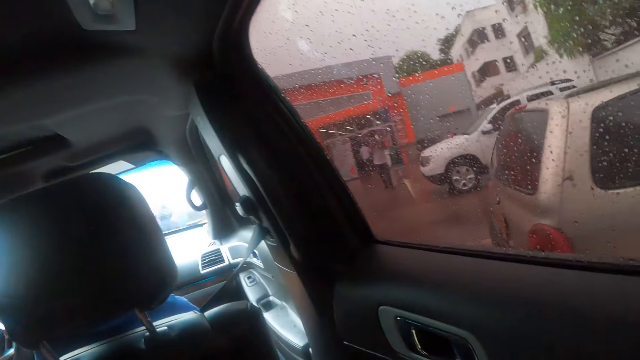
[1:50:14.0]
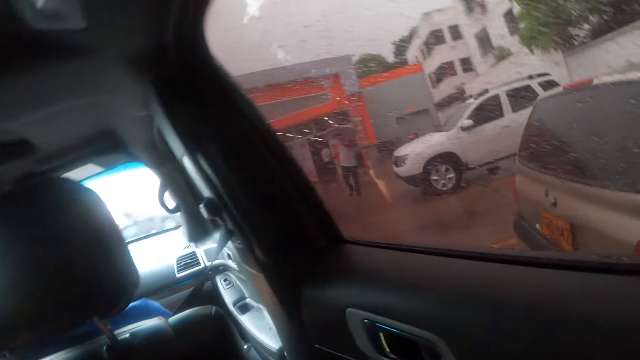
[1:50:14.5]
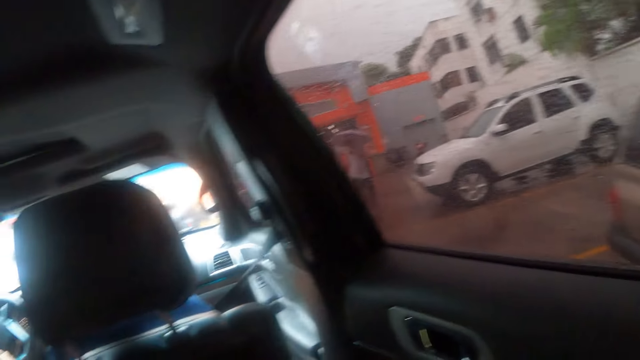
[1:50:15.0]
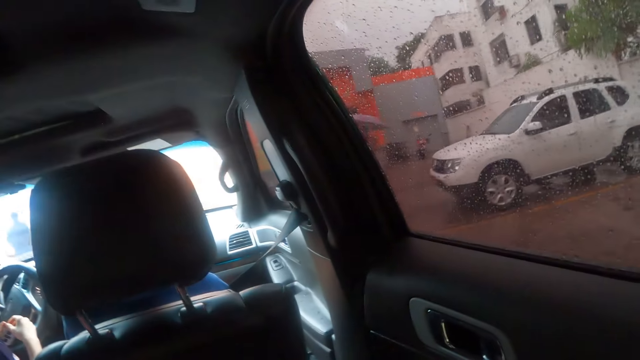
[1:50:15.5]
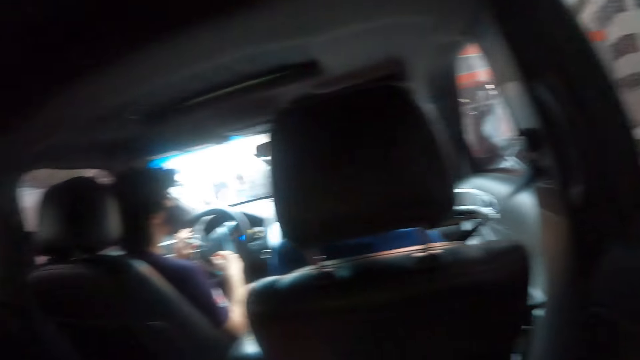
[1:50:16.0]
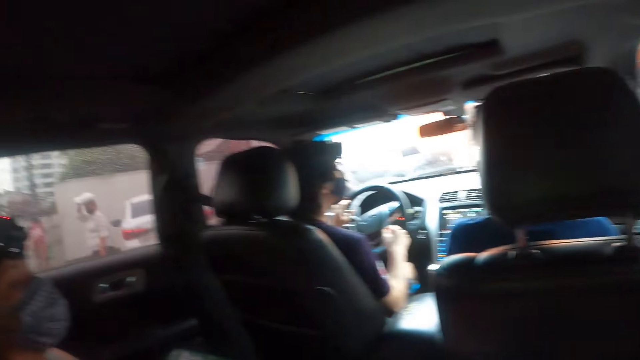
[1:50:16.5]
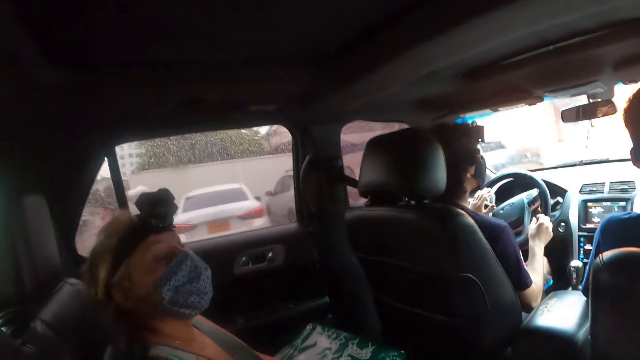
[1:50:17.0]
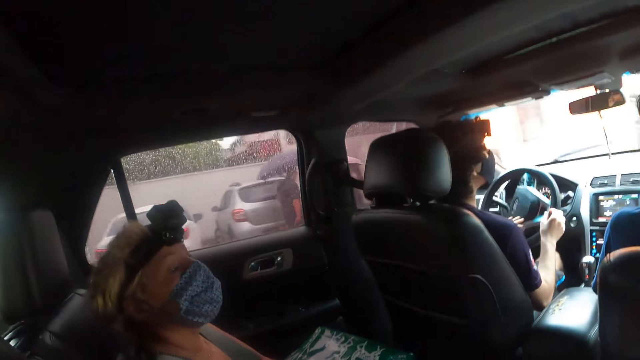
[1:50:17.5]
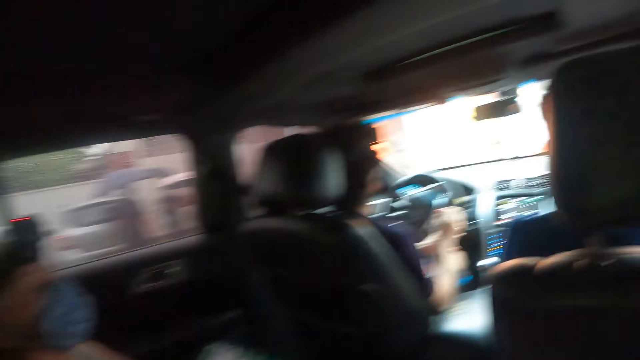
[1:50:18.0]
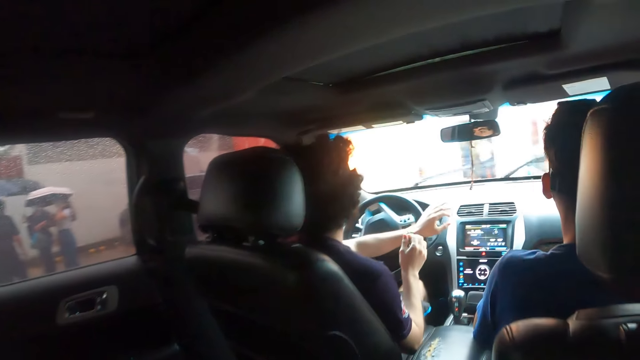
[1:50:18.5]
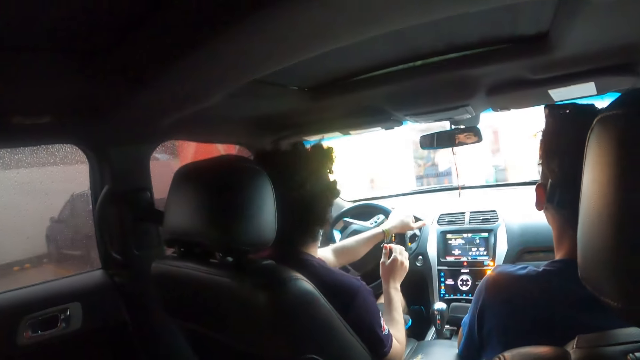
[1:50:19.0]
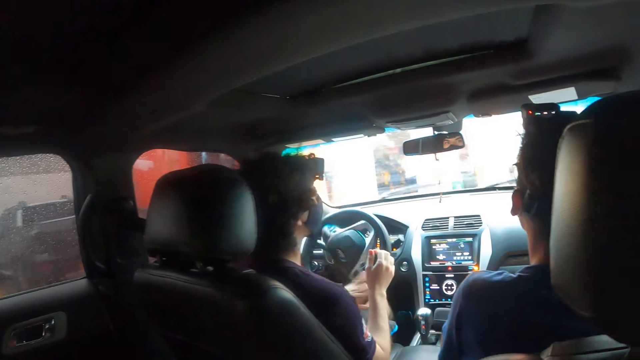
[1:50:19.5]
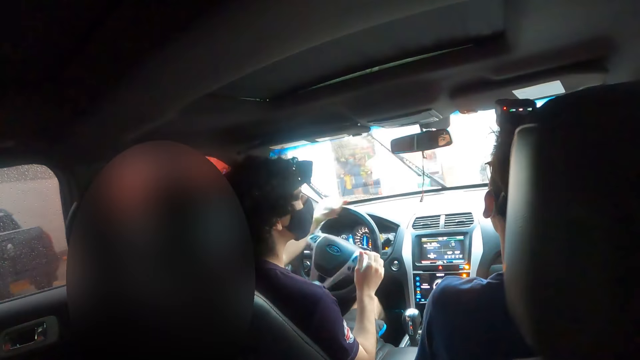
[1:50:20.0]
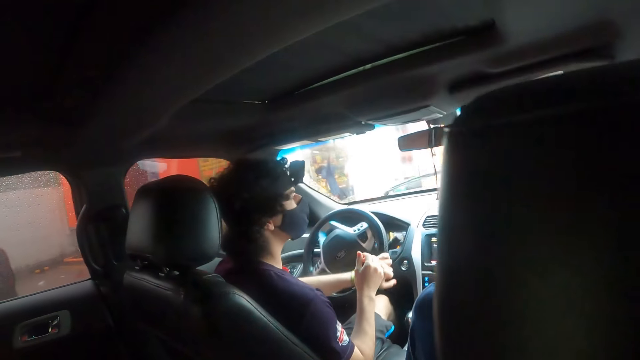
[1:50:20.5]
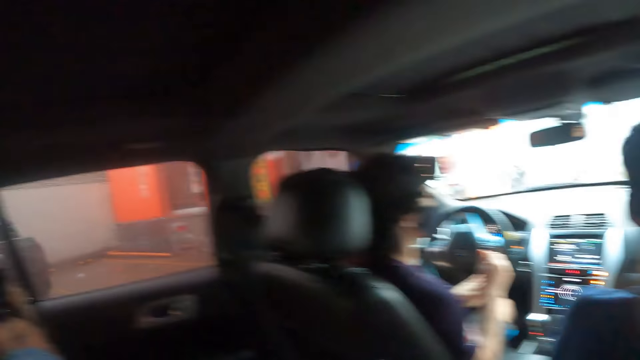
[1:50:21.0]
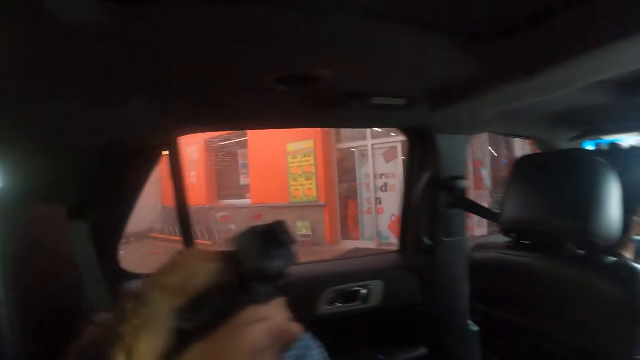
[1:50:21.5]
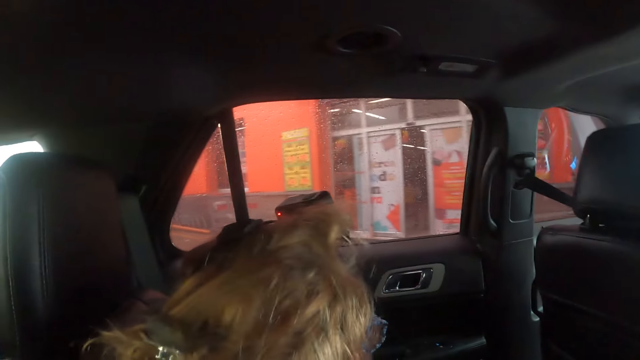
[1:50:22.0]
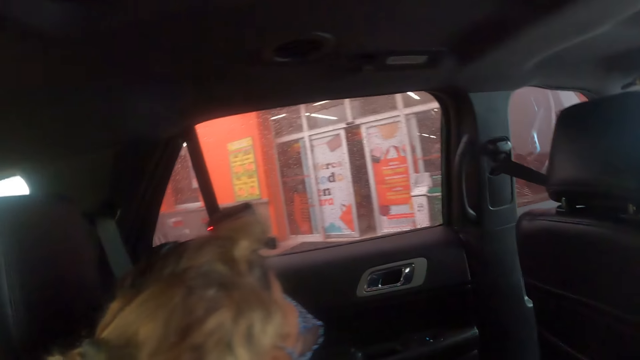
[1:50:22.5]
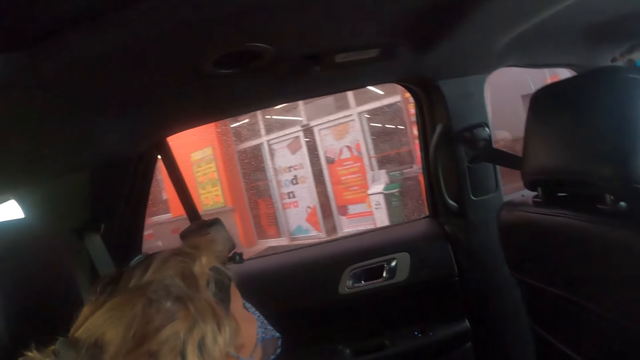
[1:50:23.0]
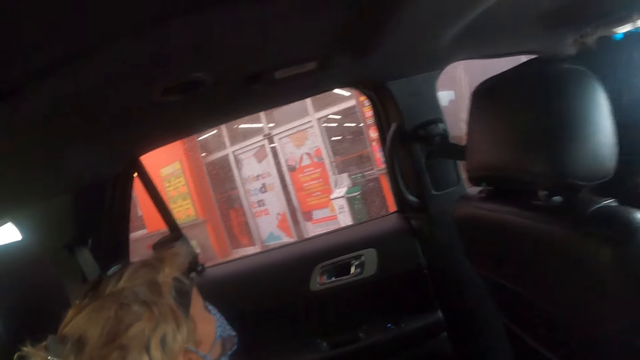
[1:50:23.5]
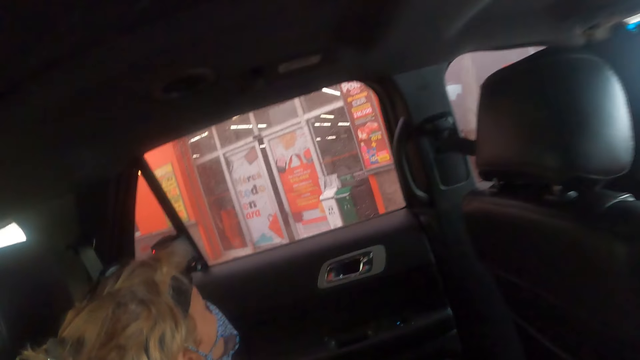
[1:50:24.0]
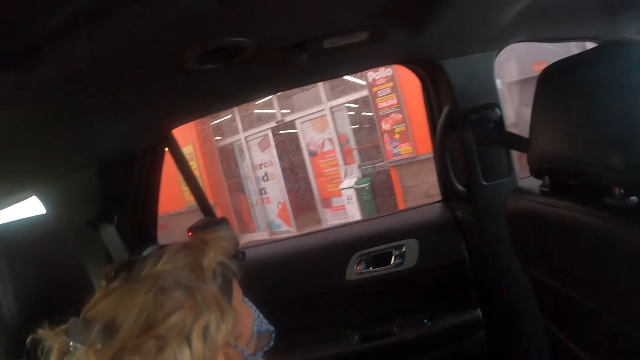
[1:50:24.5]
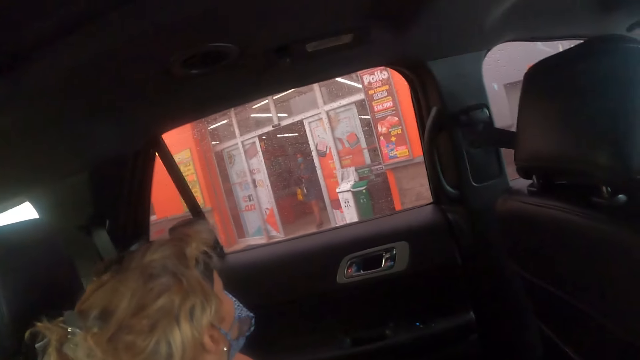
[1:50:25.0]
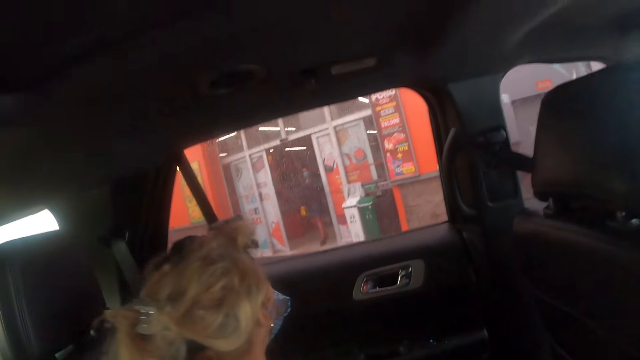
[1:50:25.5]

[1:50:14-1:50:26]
The camera wearer looks in front. They look sideways.

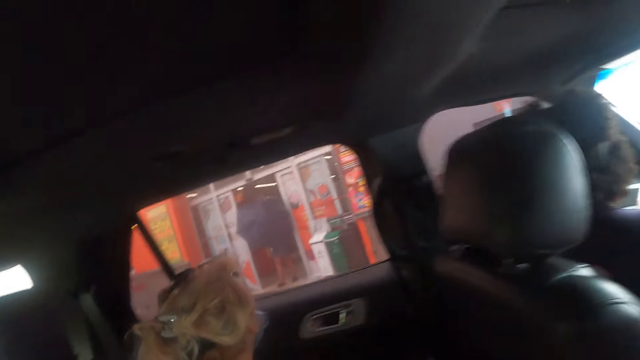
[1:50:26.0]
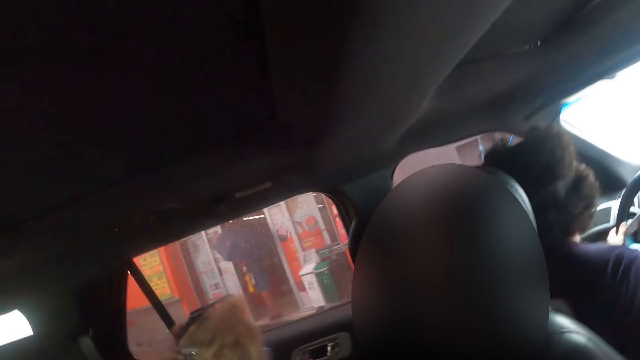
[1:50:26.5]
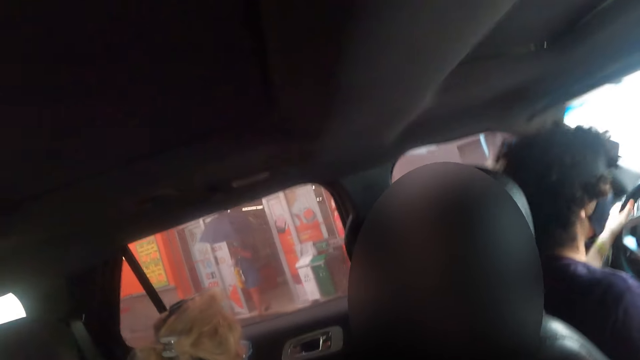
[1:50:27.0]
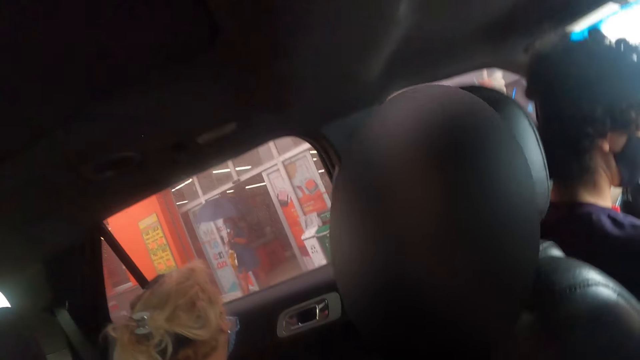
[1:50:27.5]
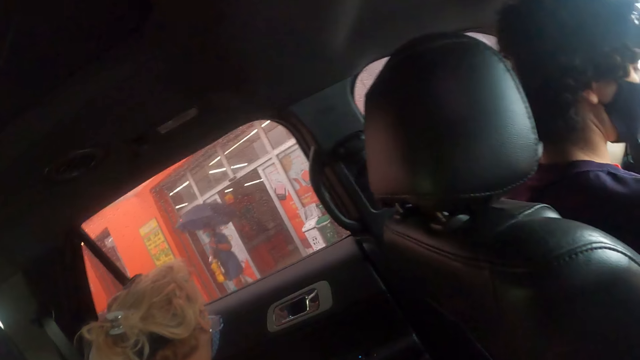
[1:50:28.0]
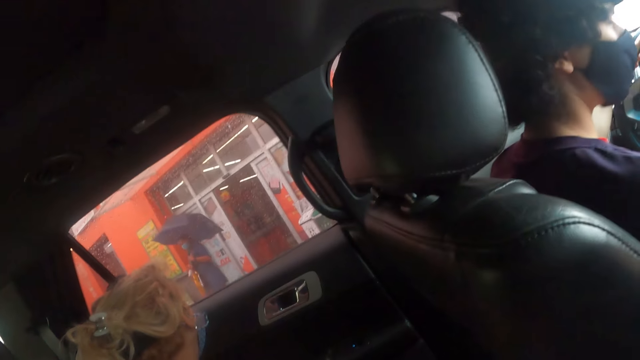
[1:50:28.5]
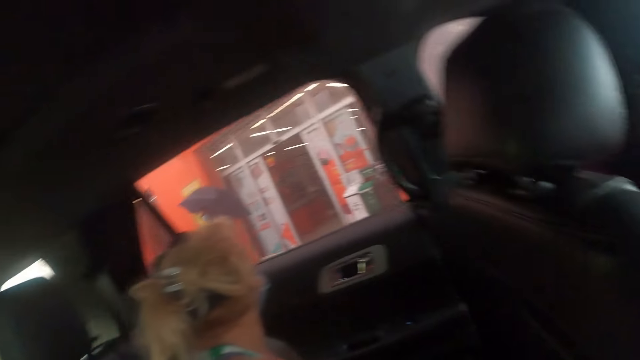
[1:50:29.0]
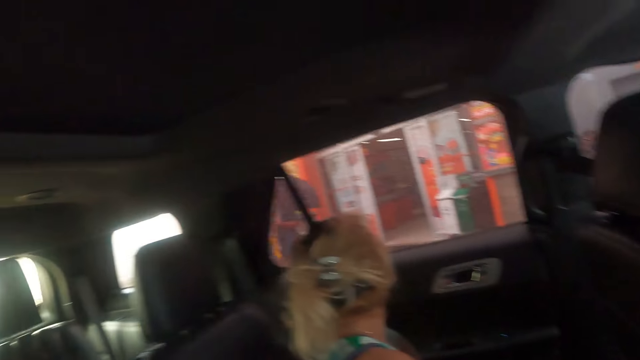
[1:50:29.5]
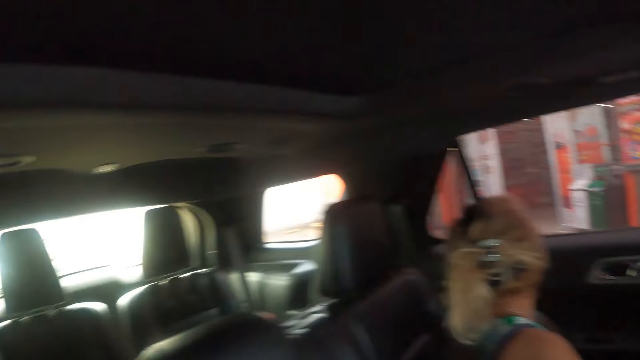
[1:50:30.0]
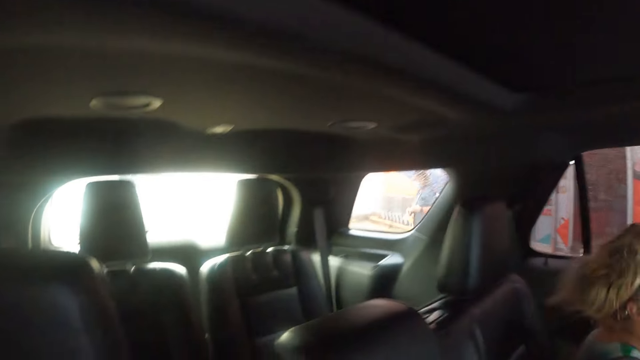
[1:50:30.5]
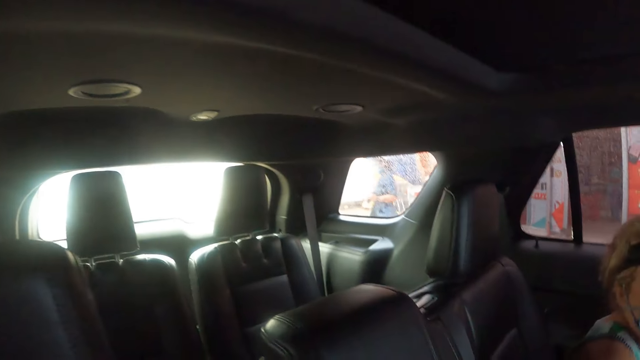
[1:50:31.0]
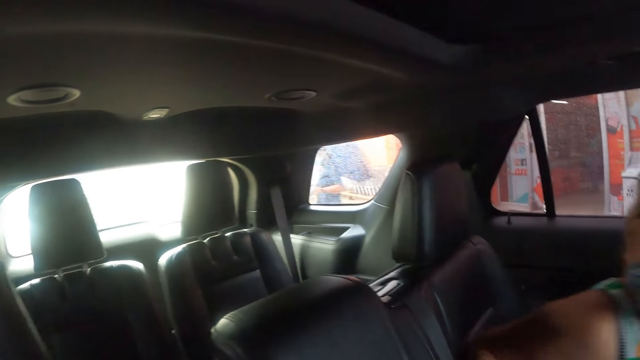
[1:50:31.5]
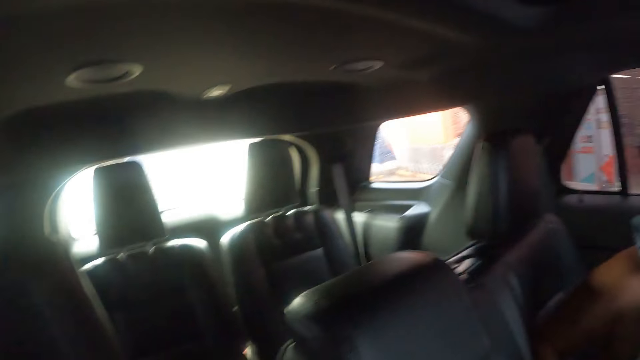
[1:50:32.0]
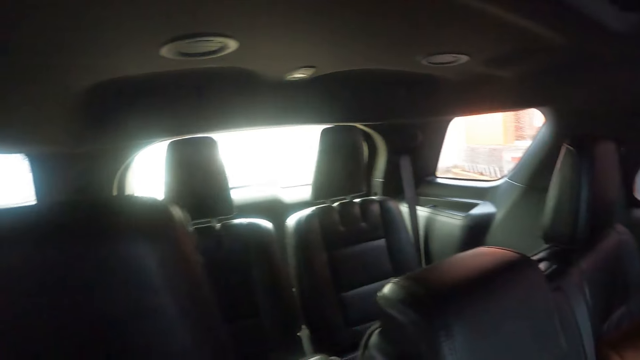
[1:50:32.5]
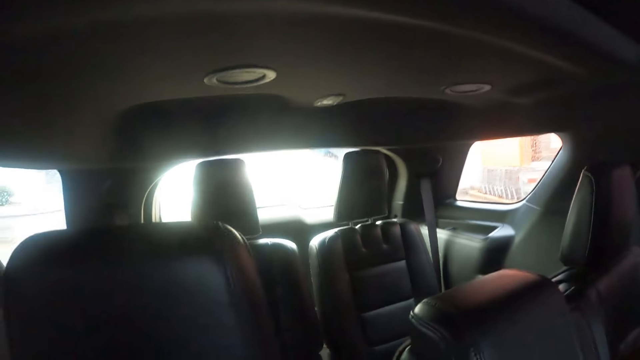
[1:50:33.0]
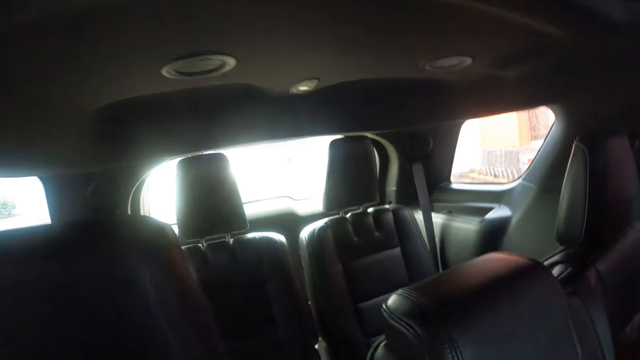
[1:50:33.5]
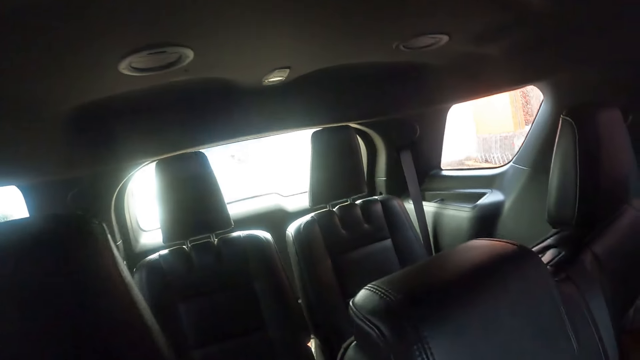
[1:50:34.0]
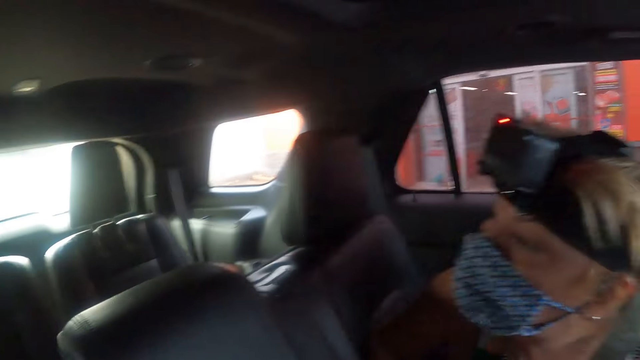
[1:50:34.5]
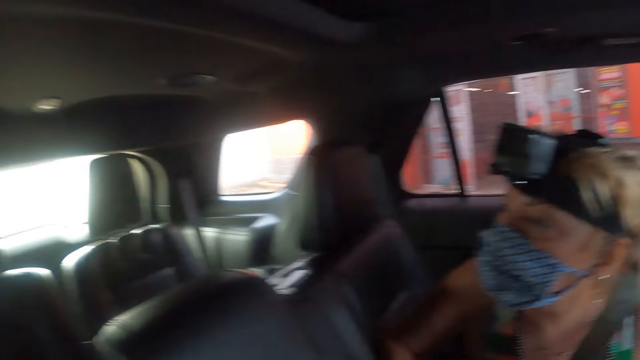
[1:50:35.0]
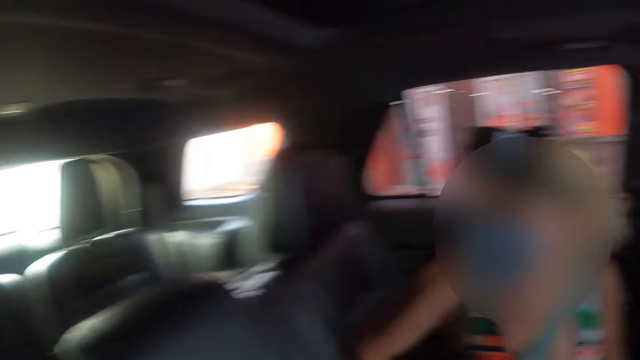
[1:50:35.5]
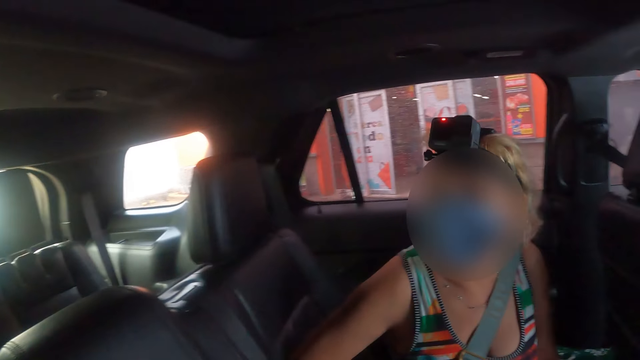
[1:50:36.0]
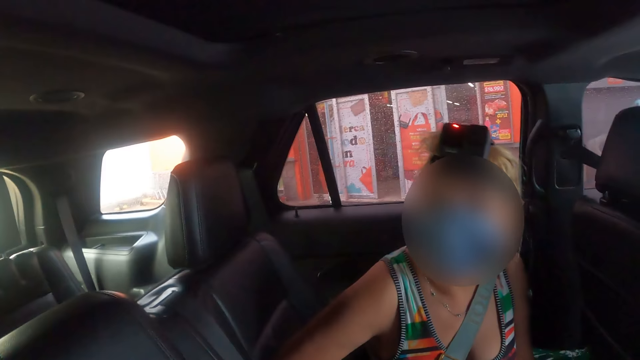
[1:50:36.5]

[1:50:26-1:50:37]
The camera wearer looks back.
